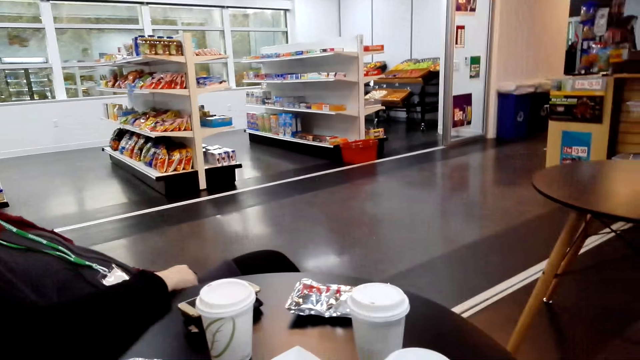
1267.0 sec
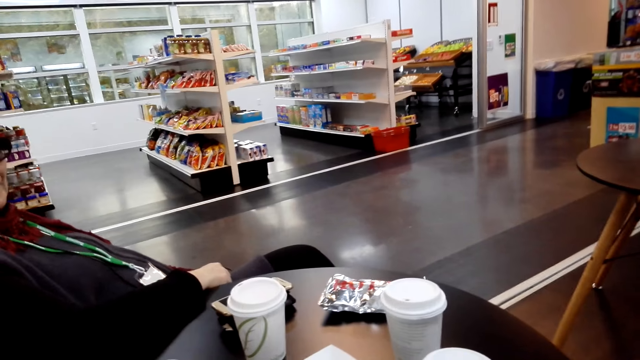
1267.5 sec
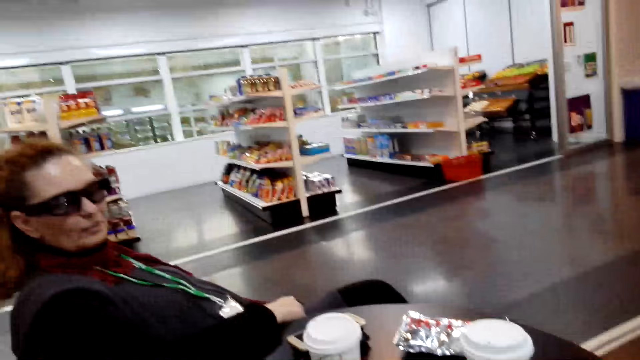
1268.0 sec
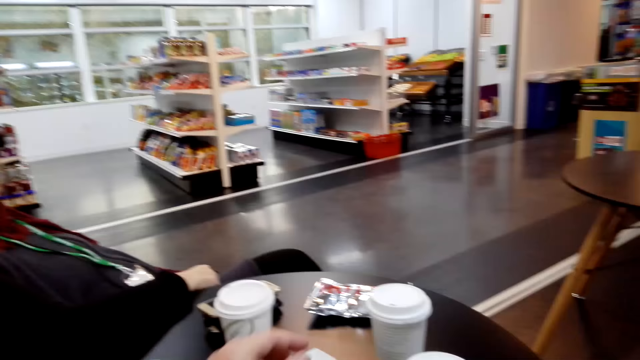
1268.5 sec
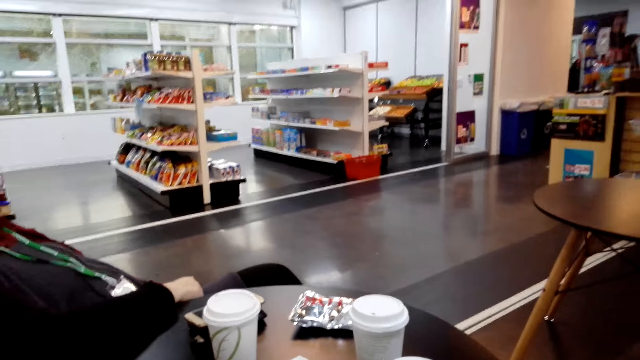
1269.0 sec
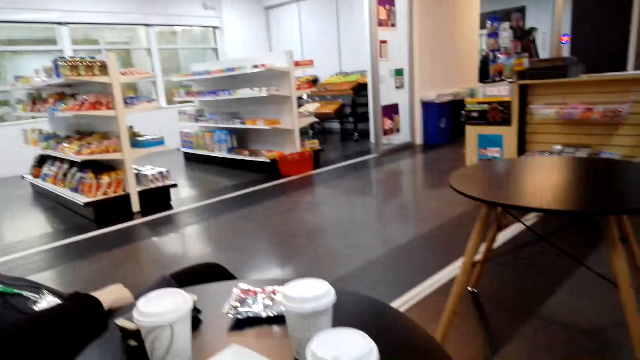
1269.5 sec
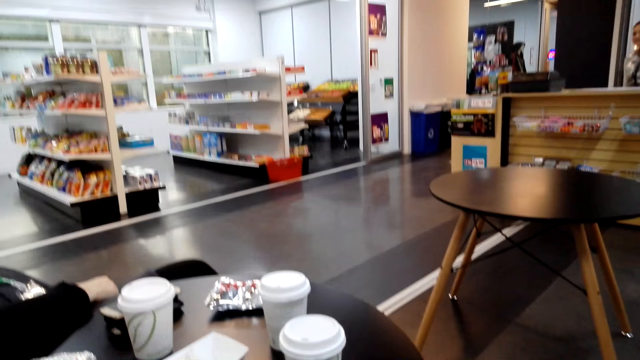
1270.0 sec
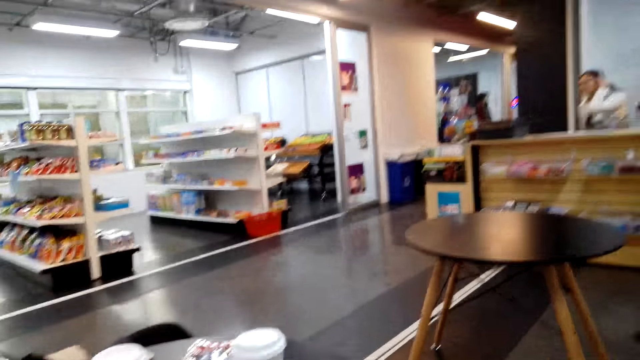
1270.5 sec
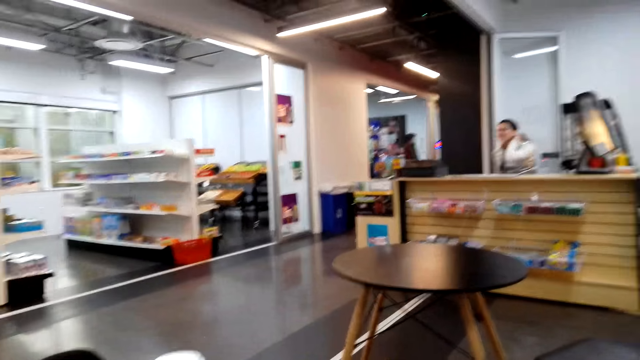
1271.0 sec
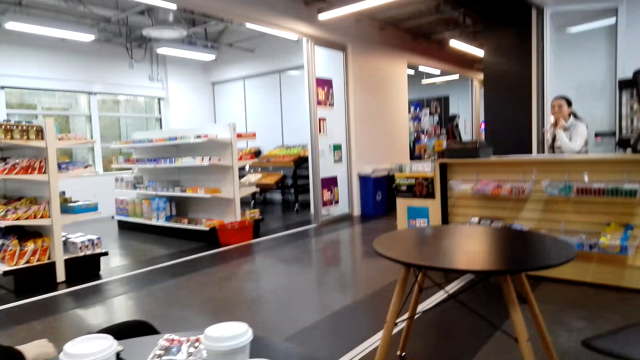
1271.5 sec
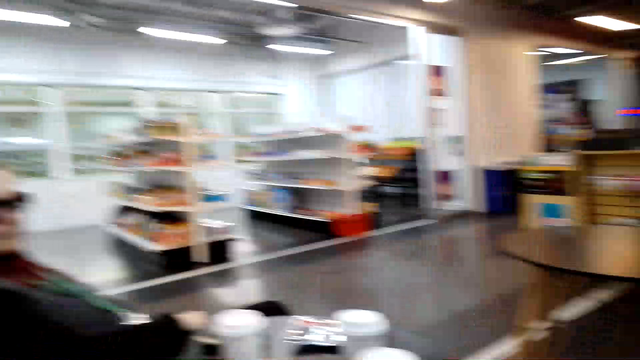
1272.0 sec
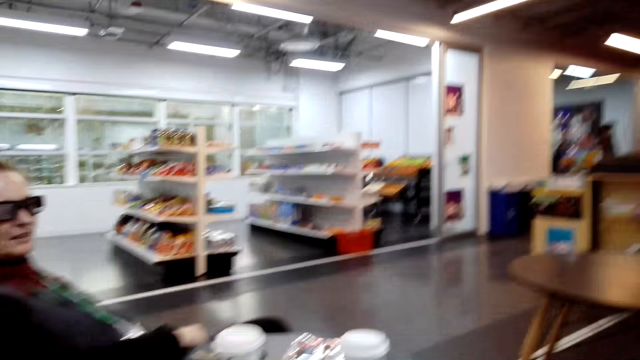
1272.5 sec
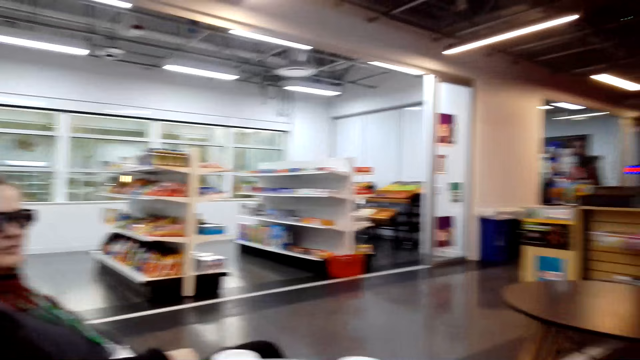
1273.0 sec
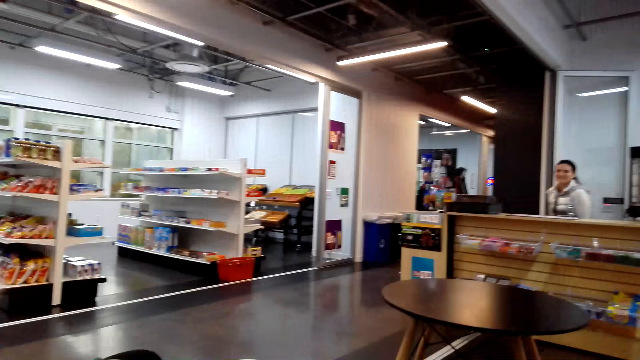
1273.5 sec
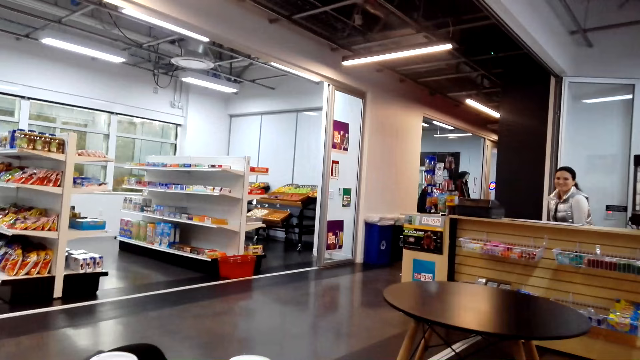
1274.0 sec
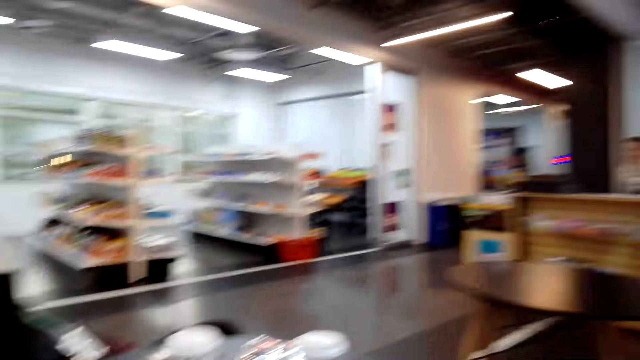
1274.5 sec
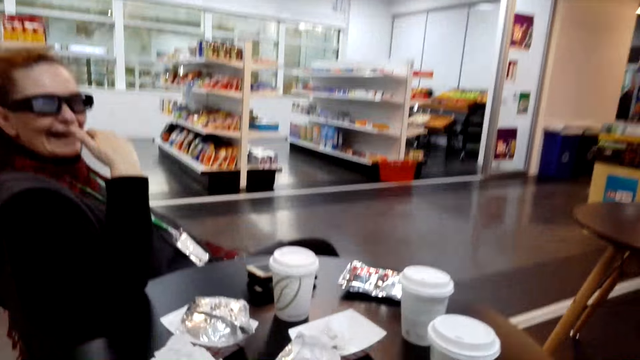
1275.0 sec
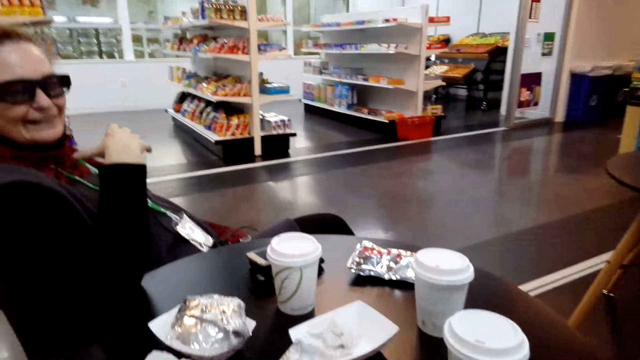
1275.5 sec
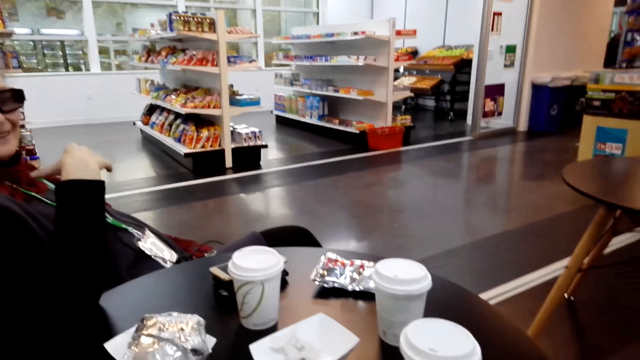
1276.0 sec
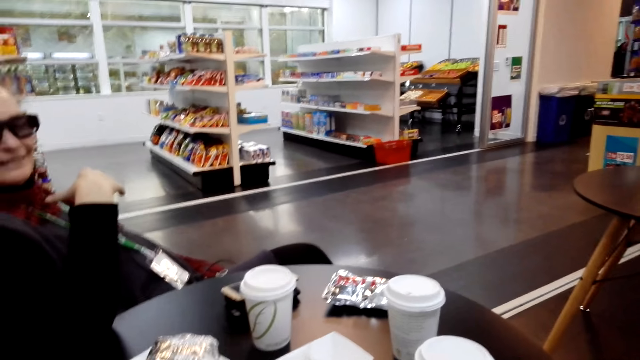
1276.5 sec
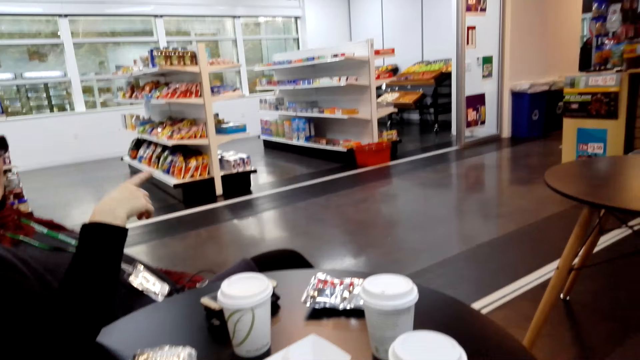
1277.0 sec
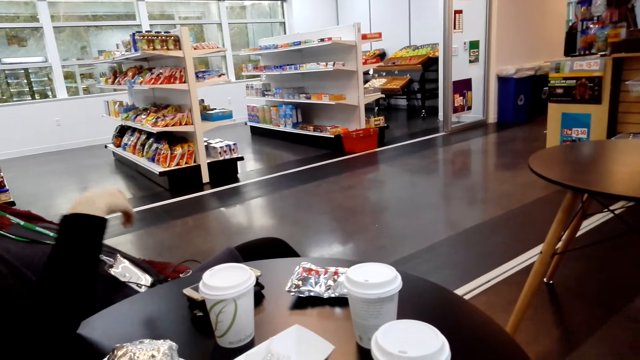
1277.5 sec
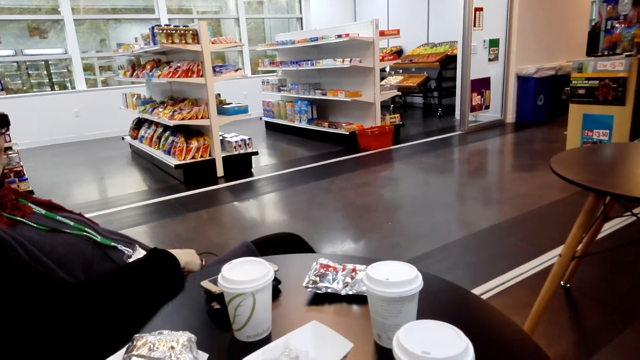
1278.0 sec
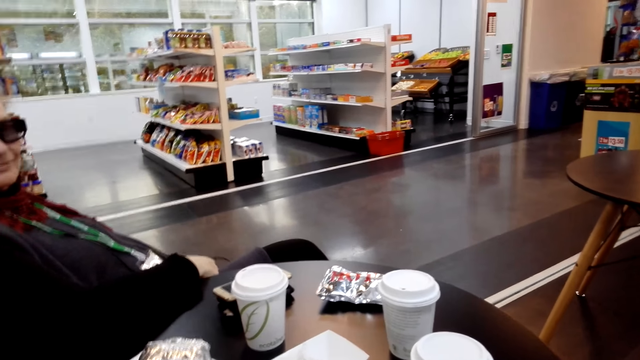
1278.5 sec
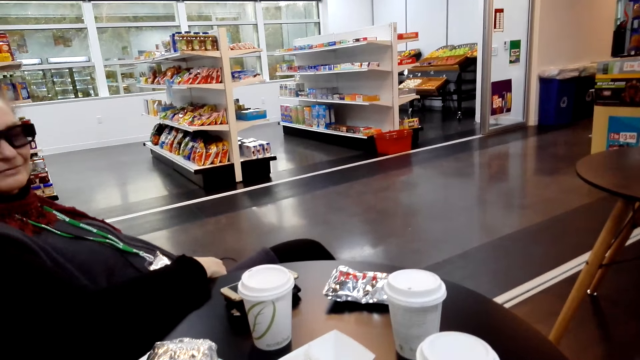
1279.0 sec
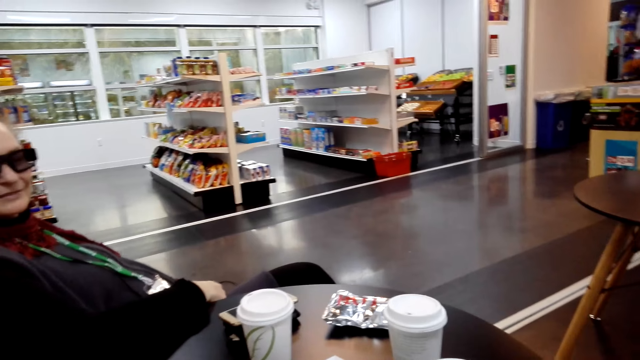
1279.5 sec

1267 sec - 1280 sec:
A woman converses with the camera wearer.

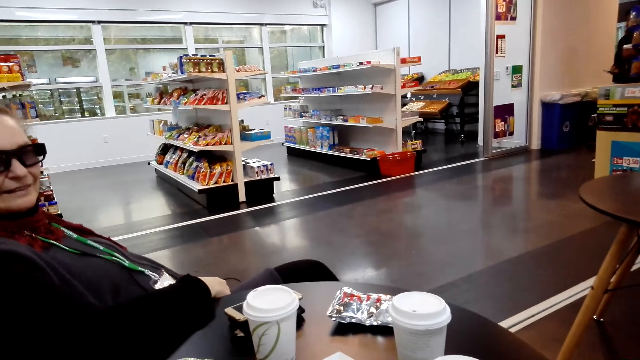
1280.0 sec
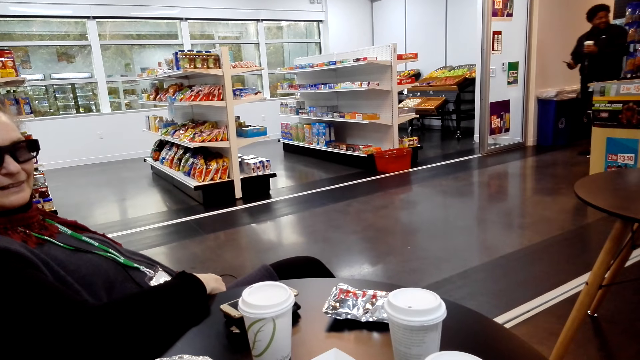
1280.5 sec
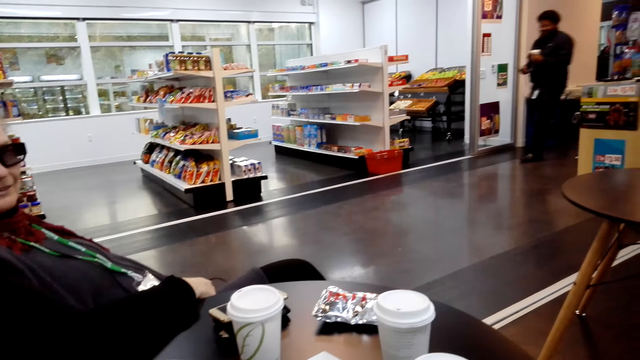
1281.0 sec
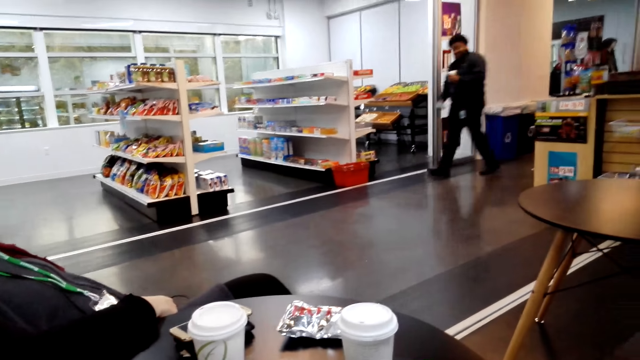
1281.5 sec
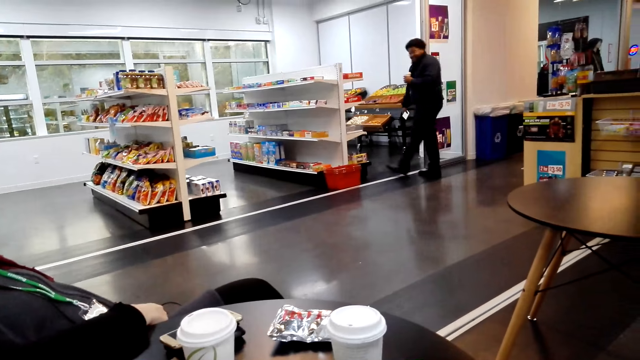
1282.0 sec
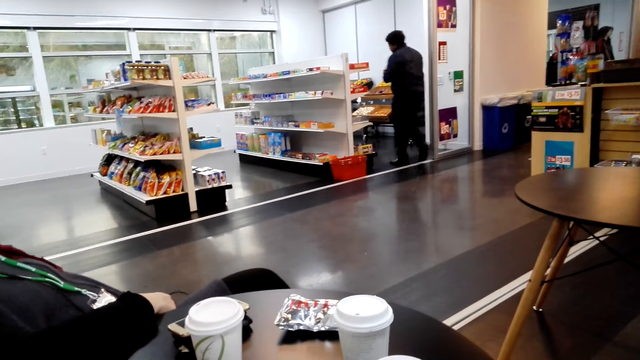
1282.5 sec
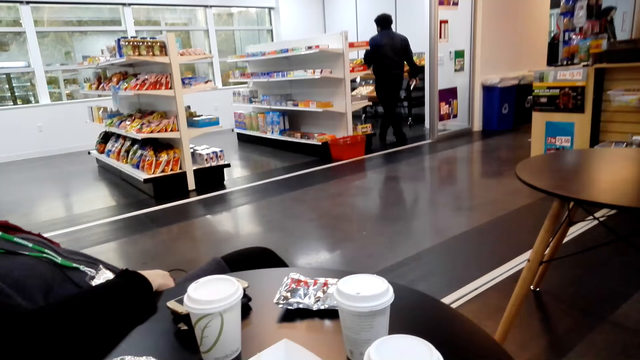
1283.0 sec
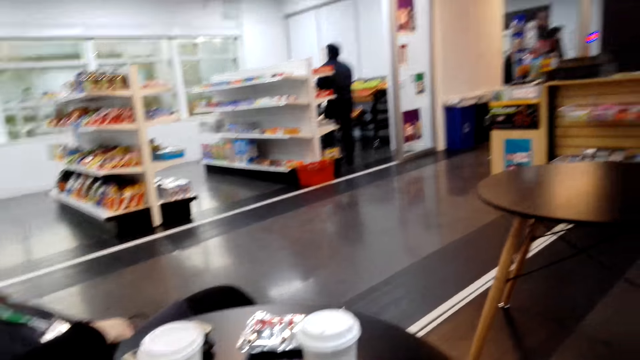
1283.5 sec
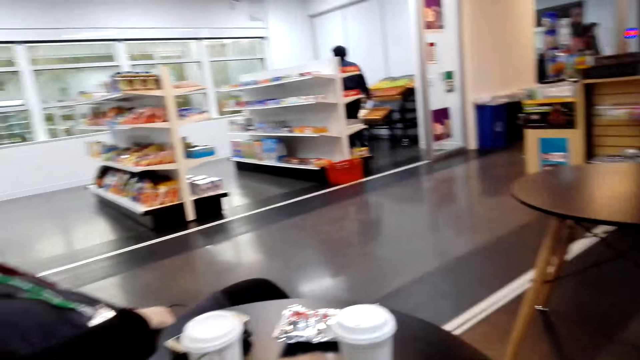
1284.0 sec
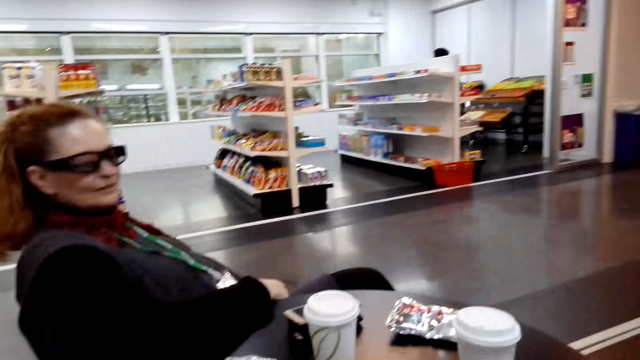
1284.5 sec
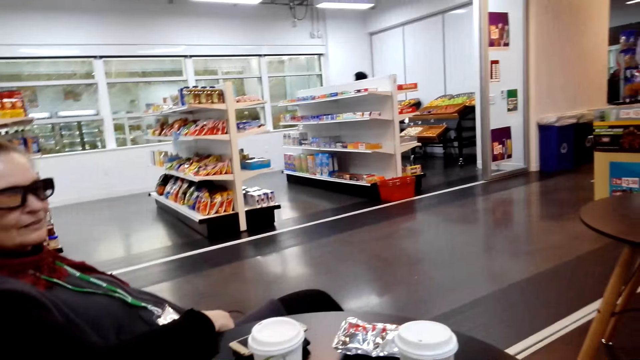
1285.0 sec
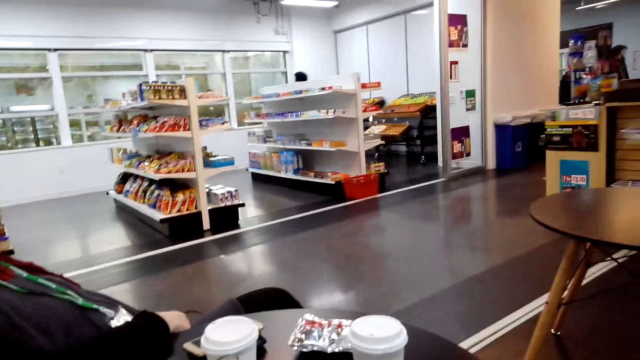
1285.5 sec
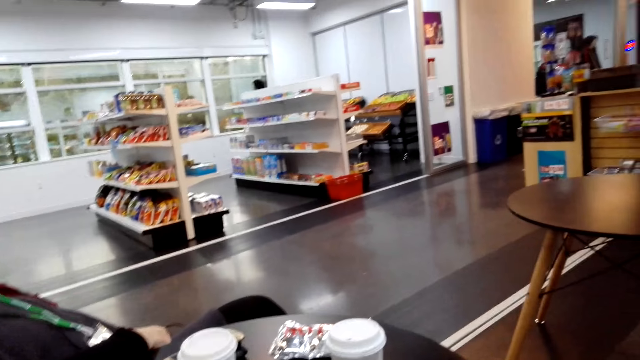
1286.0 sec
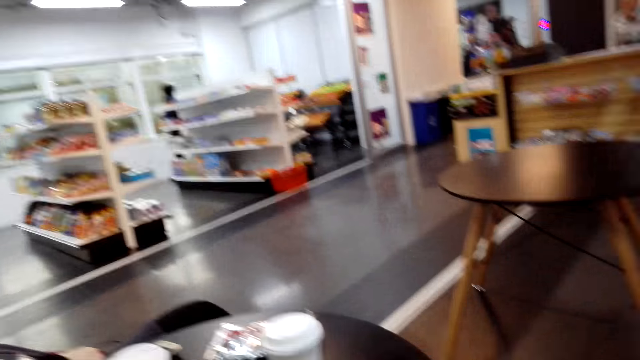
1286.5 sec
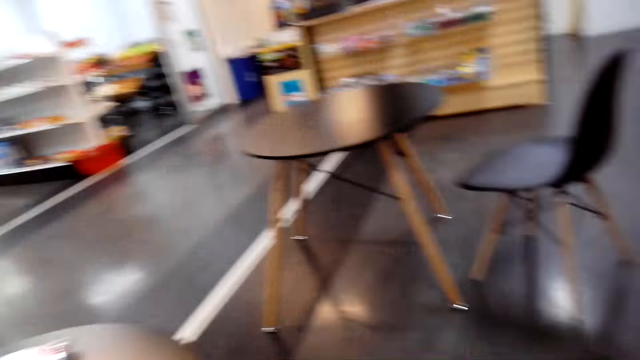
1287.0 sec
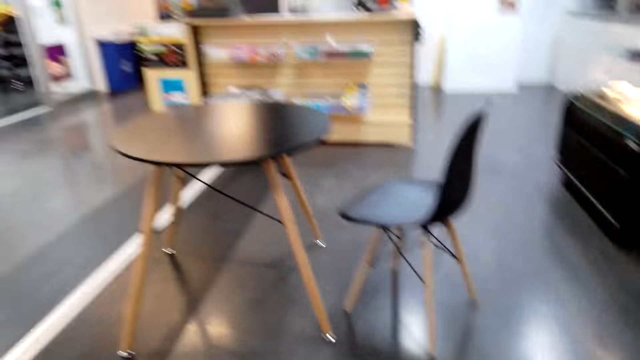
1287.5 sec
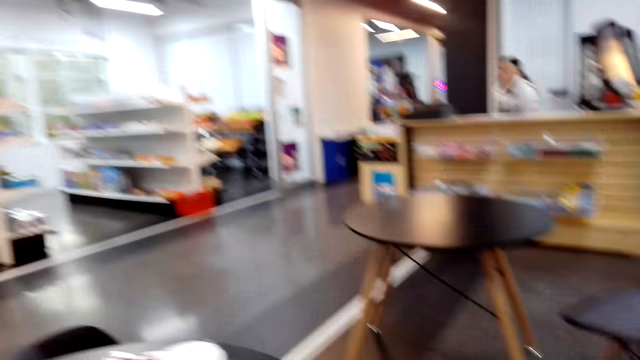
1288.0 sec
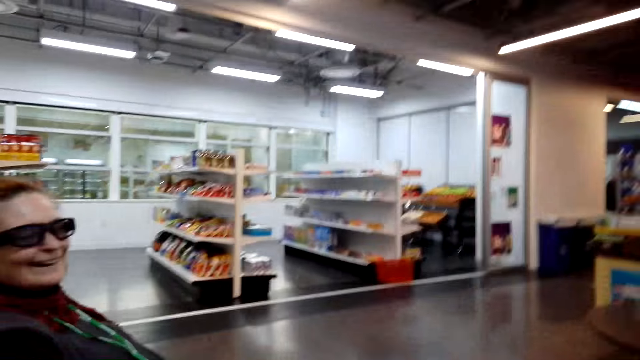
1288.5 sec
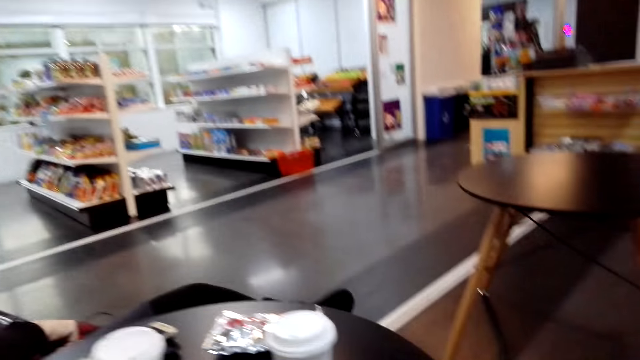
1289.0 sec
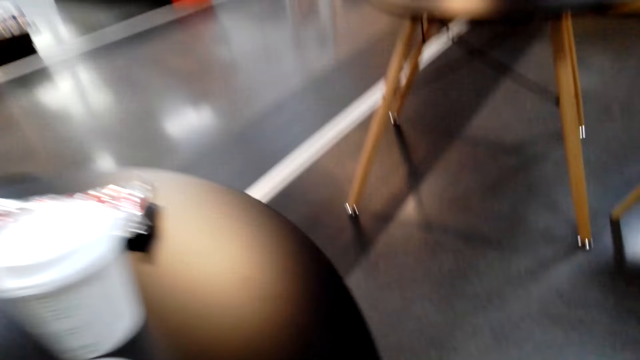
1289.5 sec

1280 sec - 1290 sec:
The camera wearer converses with a woman.
